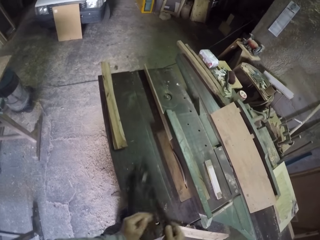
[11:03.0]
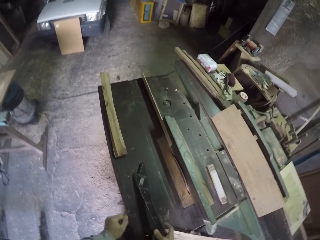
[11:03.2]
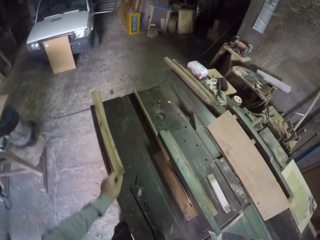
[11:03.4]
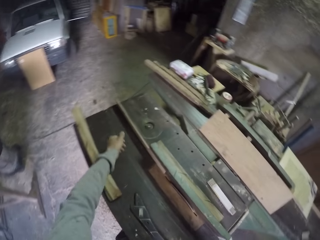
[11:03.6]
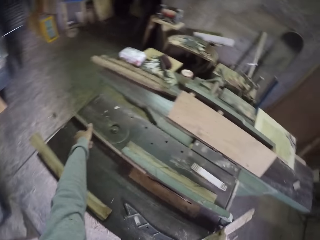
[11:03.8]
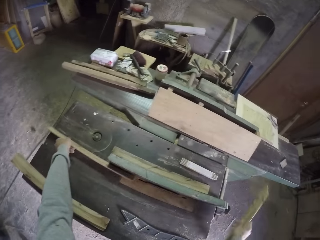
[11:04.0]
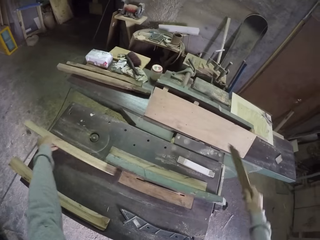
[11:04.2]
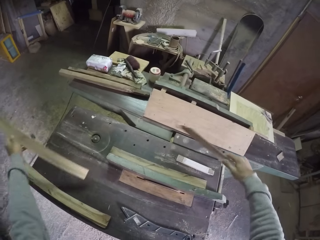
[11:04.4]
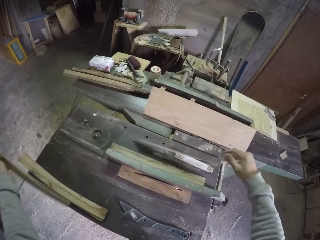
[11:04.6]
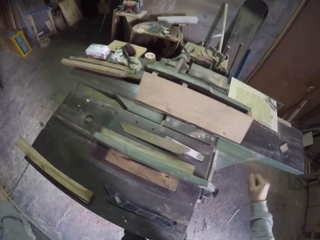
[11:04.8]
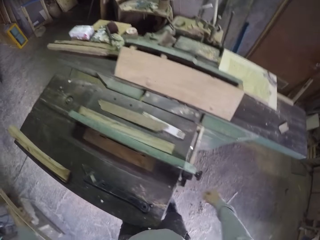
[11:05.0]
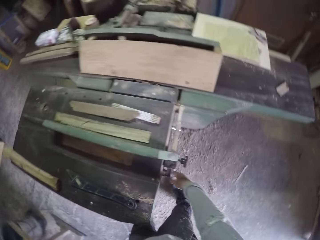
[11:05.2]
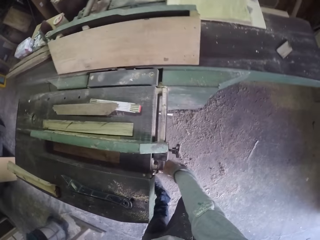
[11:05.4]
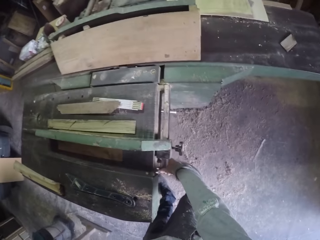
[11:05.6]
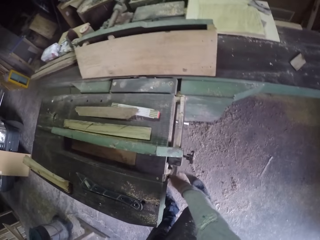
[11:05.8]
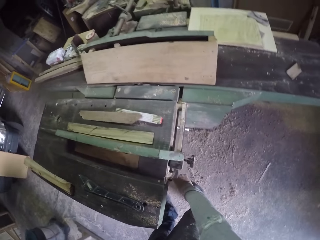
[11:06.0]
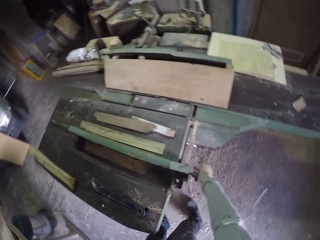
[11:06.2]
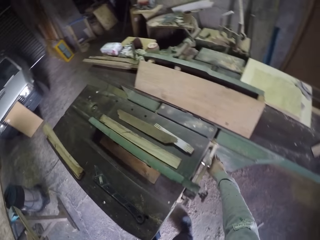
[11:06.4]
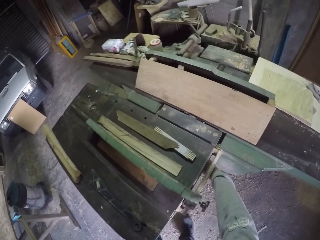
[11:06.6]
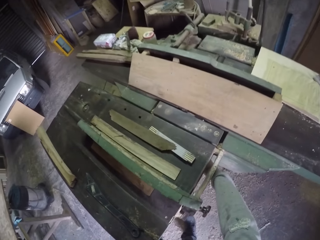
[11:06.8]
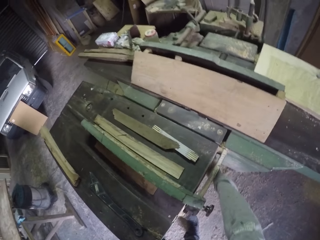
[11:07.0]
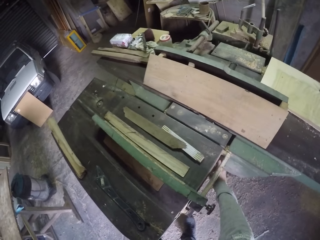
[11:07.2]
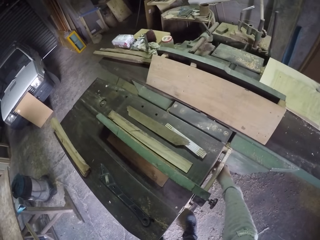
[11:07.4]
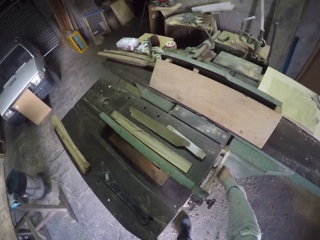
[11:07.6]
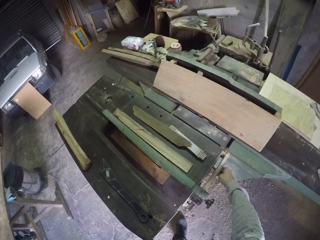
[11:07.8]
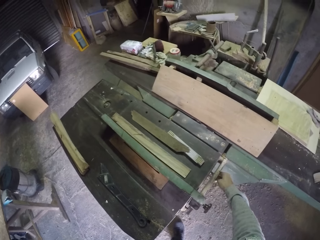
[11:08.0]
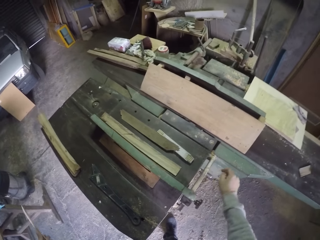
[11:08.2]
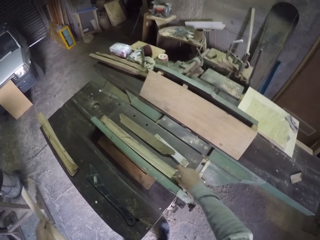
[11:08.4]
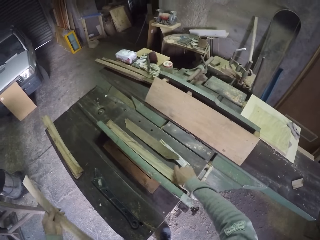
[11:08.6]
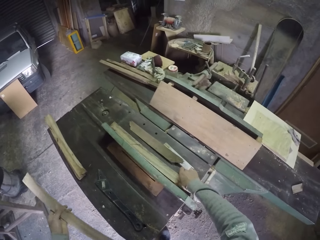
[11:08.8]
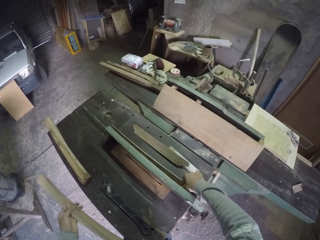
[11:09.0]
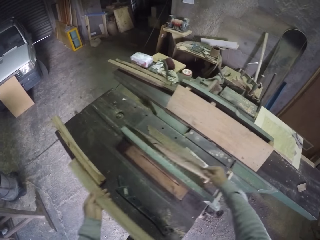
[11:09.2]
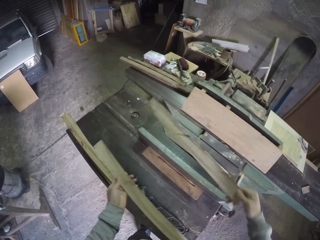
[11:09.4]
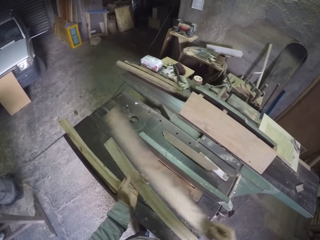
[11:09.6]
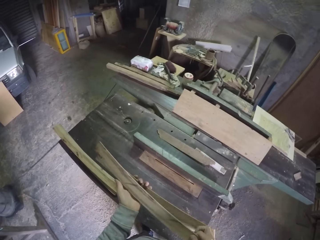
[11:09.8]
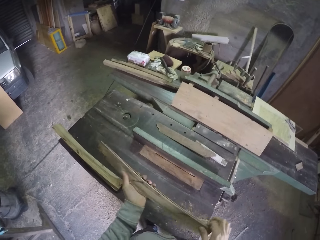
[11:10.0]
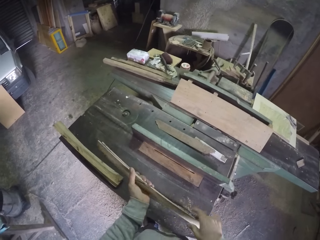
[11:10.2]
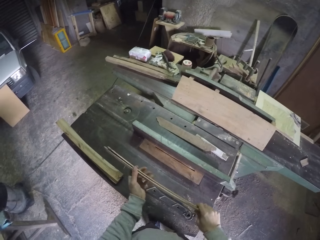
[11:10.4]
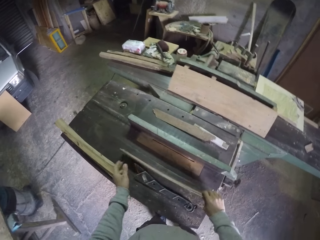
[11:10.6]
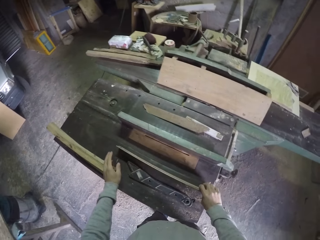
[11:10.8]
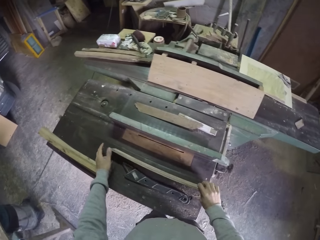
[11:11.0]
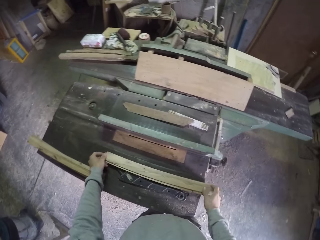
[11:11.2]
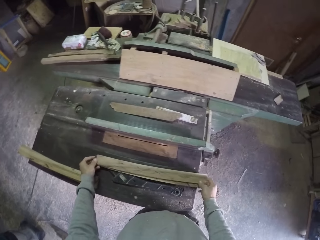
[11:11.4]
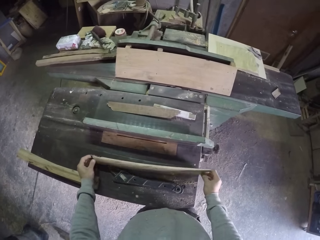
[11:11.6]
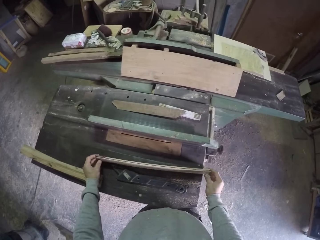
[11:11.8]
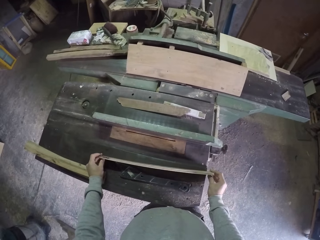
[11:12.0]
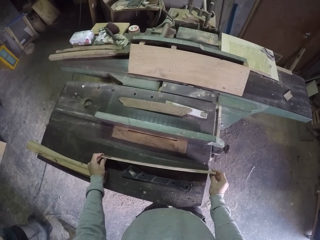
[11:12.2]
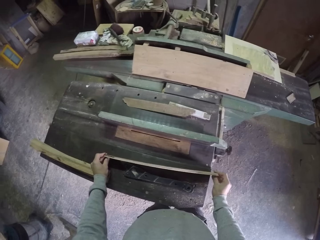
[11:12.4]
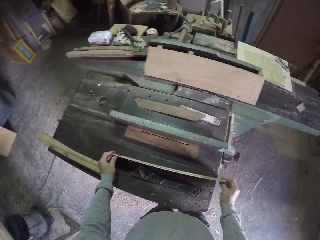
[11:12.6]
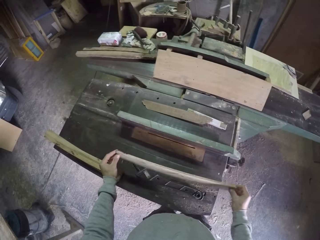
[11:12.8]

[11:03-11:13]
The camera wearer picks the plank from the workbench with his left hand. He picks the plank from the workbench with his right hand. He drops the plank on the workbench with his right hand. He adjusts controls on the workbench with his right hand. He touches the machine. He picks the plank from the workbench with his right hand. He holds the planks with both hands. He holds the planks with his right hand. He drops the planks on the workbench with his right hand. He adjusts the planks on the workbench with both hands.

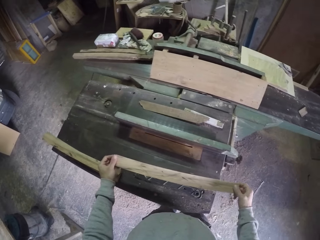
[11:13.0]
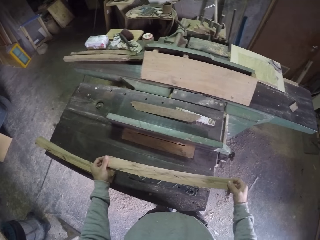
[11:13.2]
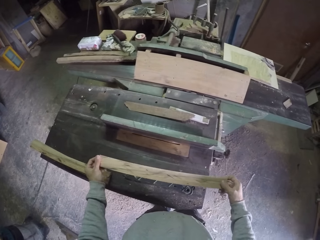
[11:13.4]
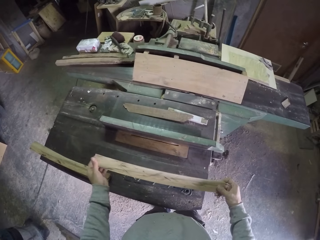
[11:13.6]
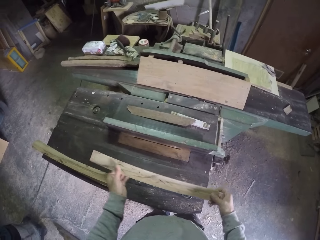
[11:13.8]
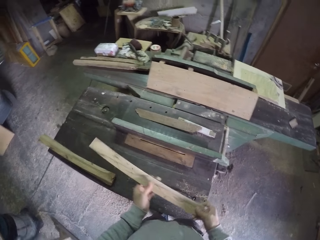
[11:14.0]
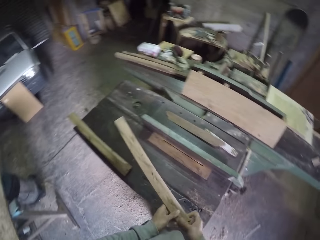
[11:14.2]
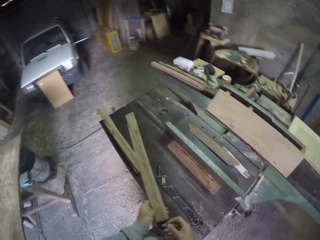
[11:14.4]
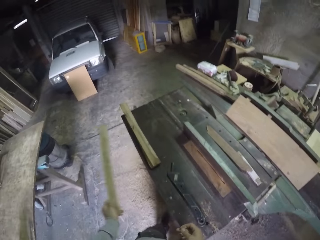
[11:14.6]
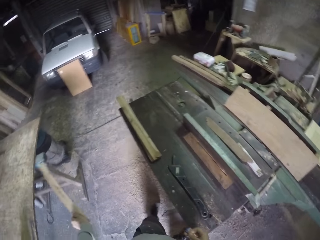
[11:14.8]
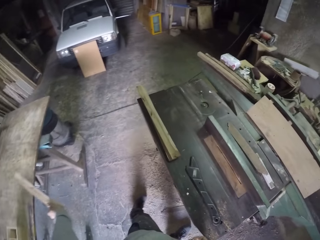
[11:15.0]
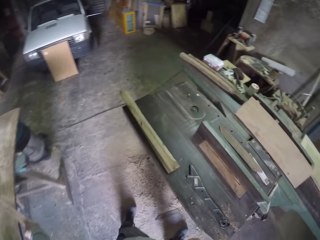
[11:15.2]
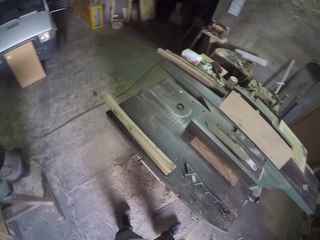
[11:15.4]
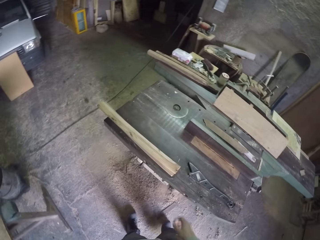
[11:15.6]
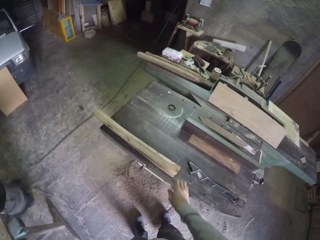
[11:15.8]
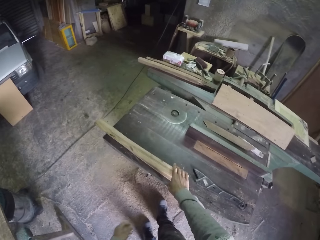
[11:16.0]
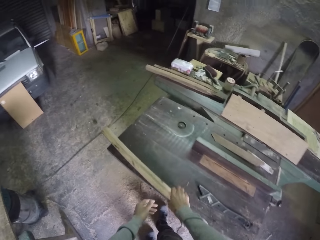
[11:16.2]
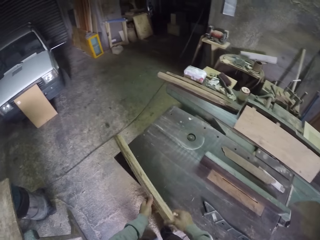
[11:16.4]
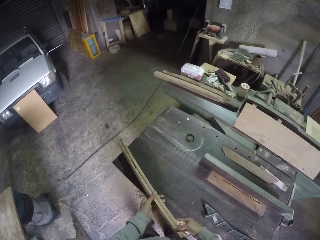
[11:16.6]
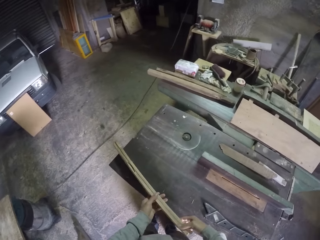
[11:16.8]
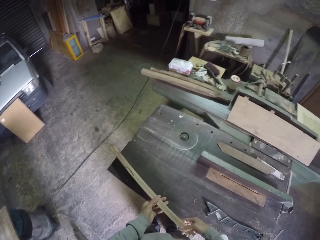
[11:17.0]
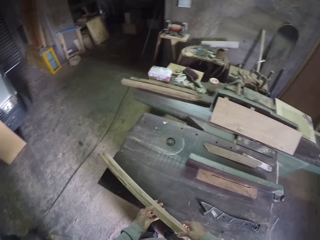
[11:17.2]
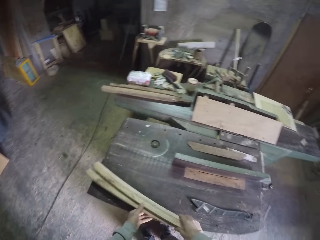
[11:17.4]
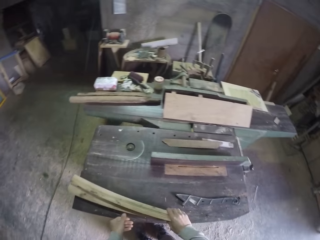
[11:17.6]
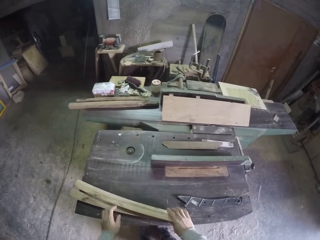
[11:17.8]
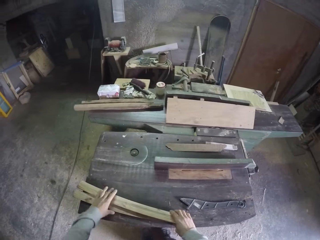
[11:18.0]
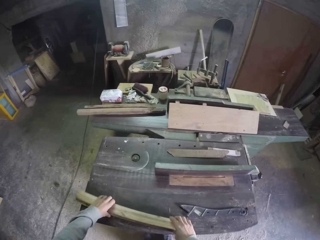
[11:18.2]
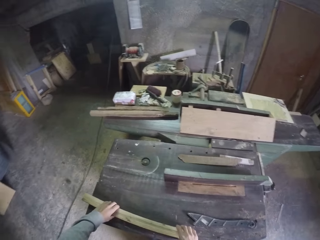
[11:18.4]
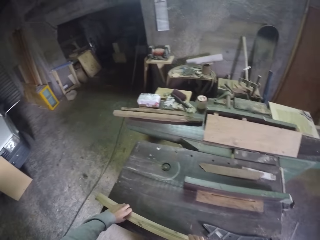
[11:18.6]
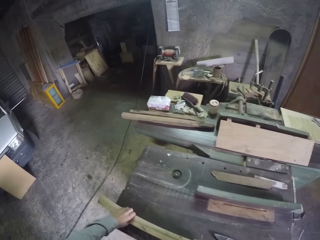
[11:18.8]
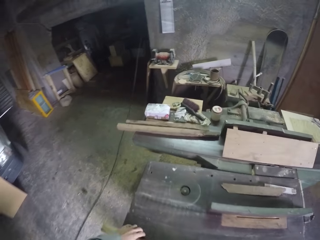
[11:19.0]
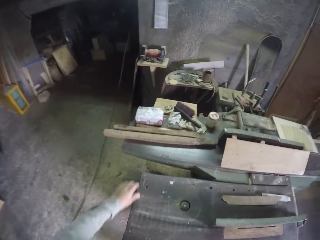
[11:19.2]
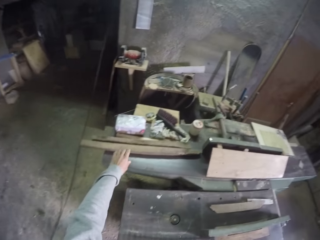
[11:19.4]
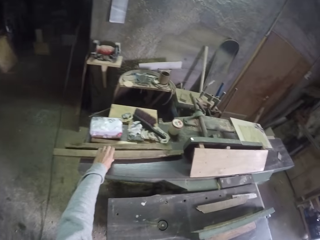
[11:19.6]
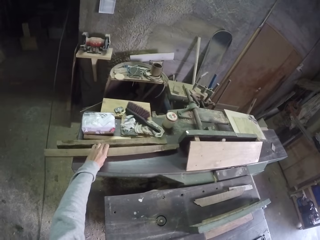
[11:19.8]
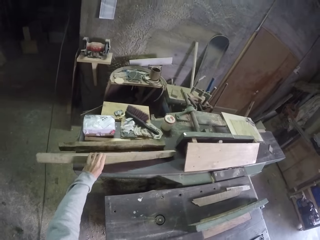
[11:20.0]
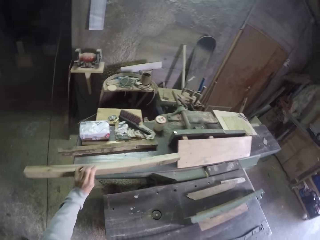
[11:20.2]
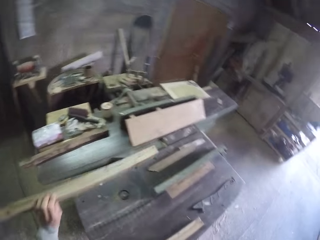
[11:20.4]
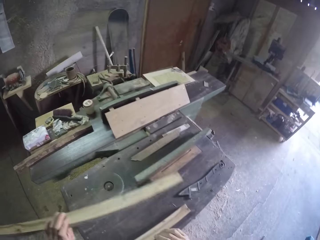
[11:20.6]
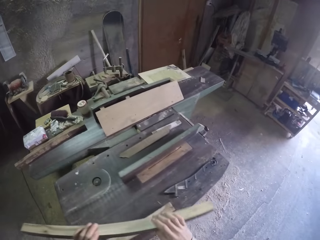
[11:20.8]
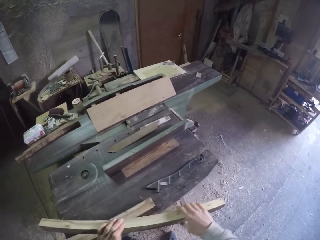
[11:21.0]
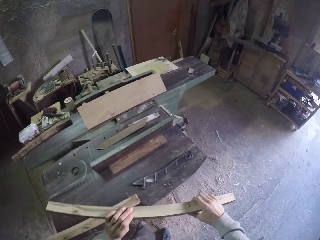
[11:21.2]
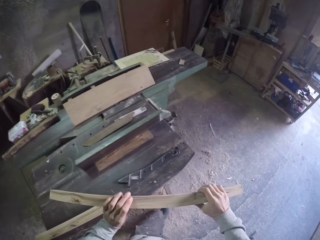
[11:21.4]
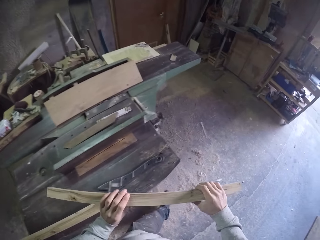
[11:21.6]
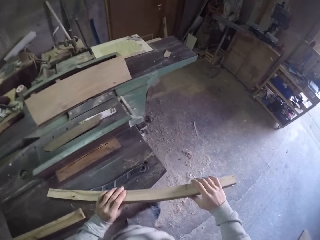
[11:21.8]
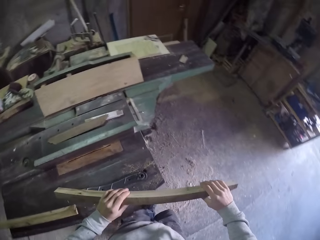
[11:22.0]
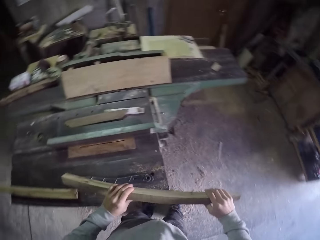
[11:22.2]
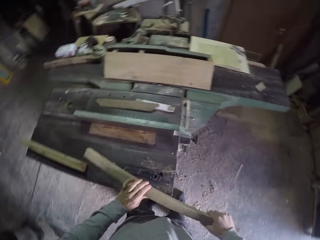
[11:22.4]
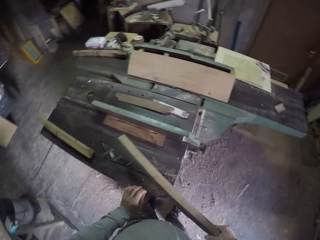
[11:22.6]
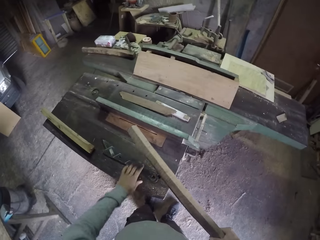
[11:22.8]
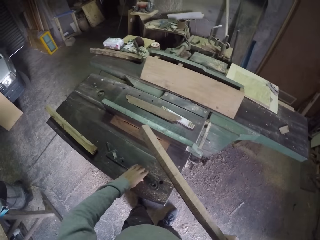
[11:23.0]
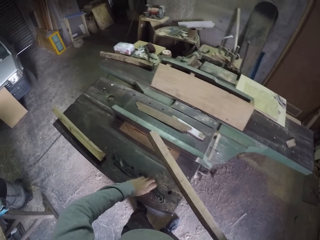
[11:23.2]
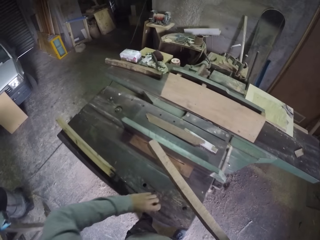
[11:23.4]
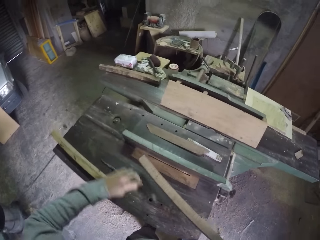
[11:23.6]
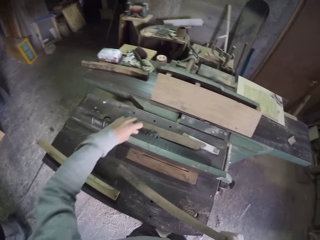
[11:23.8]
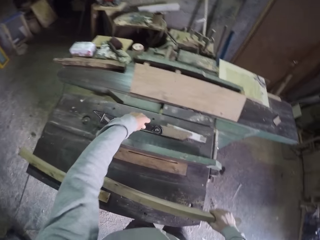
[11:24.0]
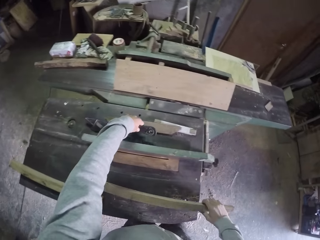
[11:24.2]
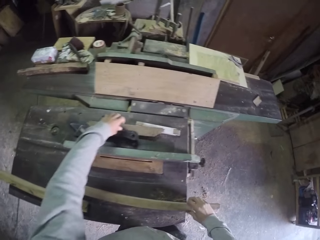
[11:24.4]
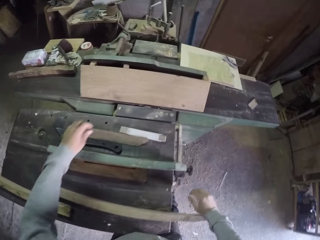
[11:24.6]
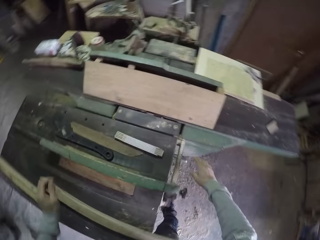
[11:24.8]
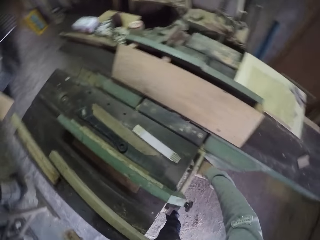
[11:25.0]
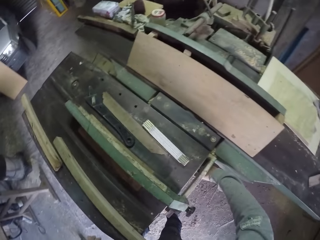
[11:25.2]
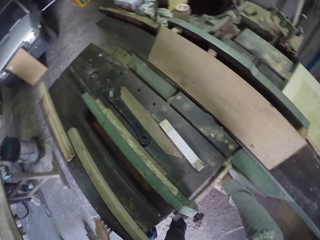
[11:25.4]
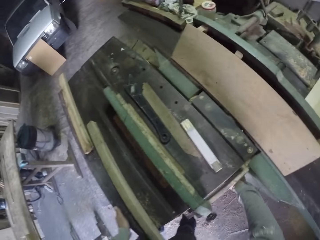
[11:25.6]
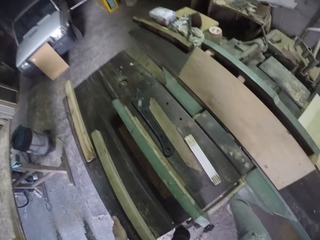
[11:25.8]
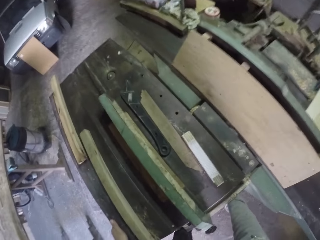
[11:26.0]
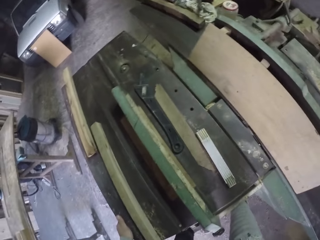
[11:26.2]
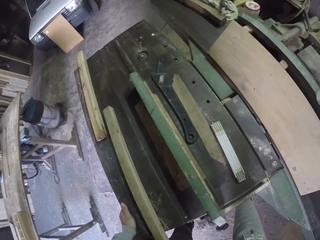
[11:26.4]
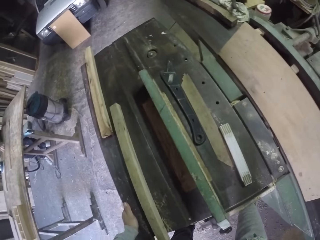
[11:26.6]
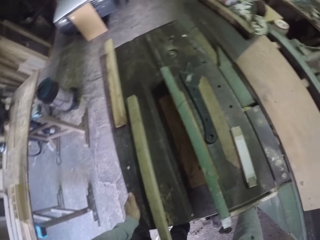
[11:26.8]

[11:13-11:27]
The camera wearer picks the planks from the workbench with both hands. He looks at the piece of wood. He holds the planks with his left hand. He drops the planks in his left hand on a table in the workshop. He holds the planks on the workbench with his right hand. He holds the planks on the workbench with both hands. He holds the planks with his right hand. He drops the planks on the workbench with his right hand. He holds the planks on the workbench with both hands. He picks a plank from the workbench with his left hand. He holds the plank with both hands. He holds the plank with his right hand. He picks the push stick or knife from the workbench with his left hand. He drops the push stick in his left hand on the workbench. He drops the plank in his right hand on the workbench. He adjusts the control on the workbench with his right hand. He holds the workbench with his left hand. He sets the machine.
